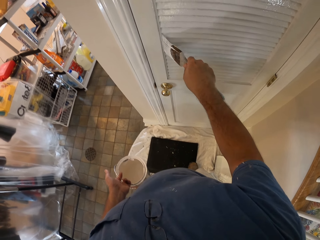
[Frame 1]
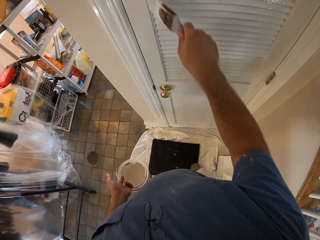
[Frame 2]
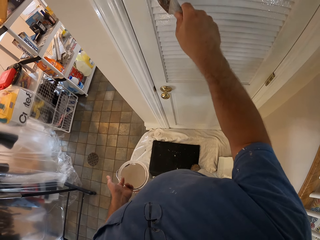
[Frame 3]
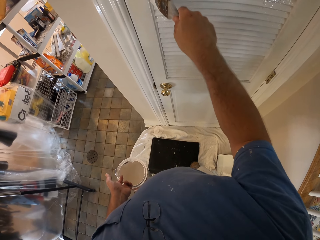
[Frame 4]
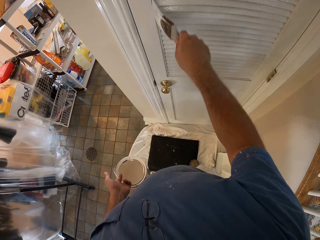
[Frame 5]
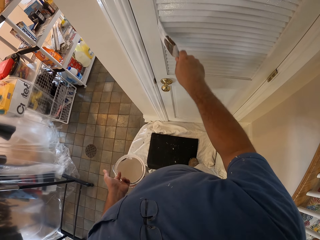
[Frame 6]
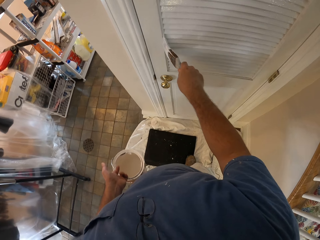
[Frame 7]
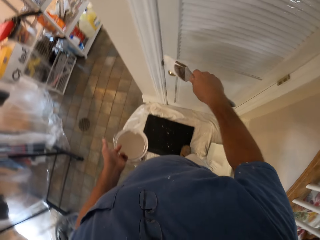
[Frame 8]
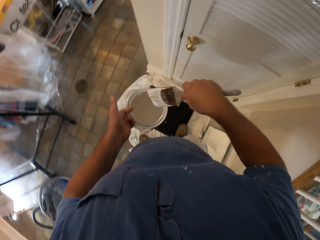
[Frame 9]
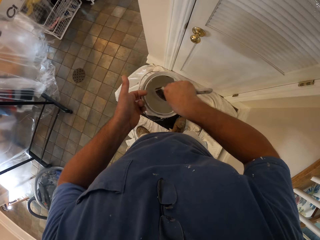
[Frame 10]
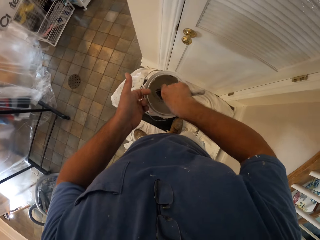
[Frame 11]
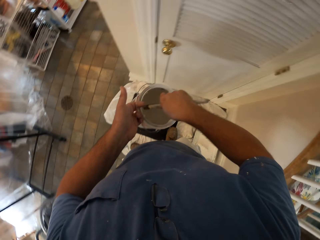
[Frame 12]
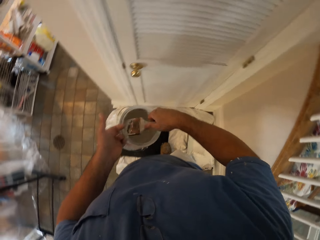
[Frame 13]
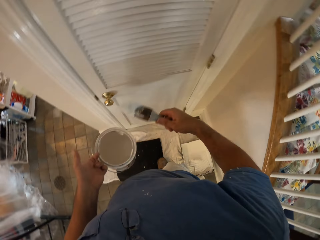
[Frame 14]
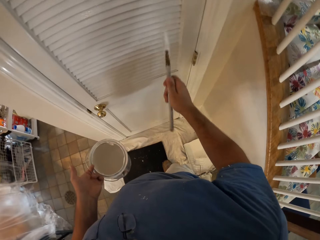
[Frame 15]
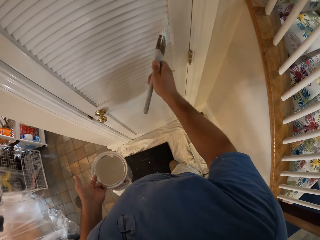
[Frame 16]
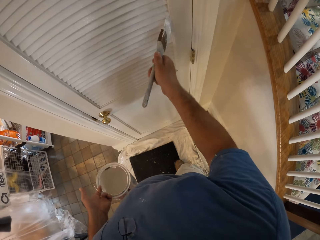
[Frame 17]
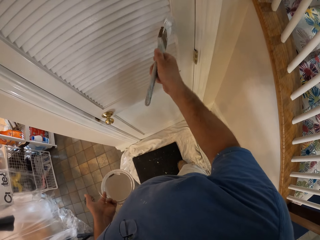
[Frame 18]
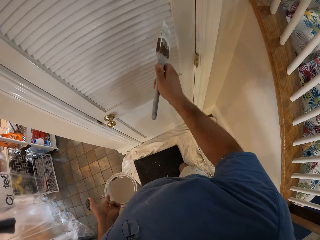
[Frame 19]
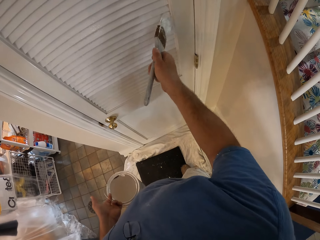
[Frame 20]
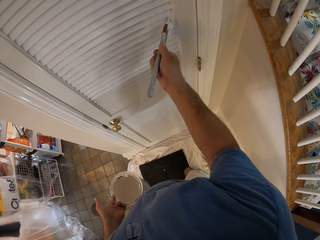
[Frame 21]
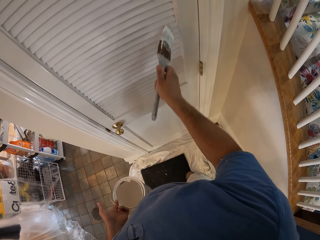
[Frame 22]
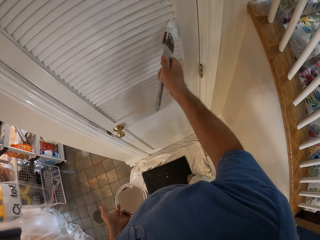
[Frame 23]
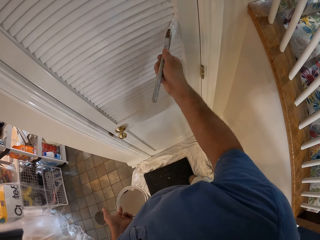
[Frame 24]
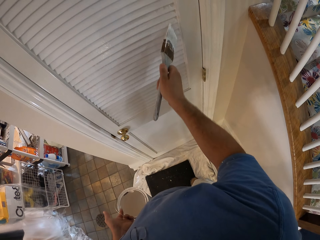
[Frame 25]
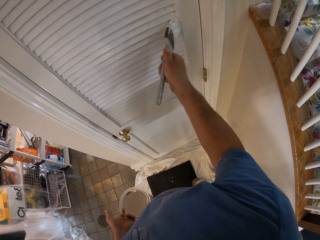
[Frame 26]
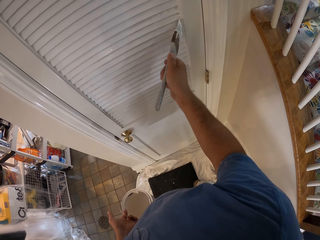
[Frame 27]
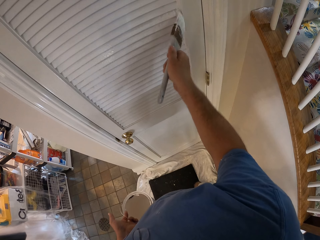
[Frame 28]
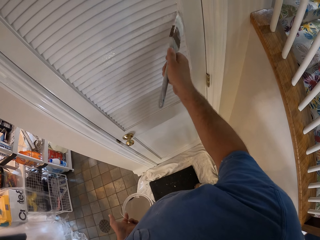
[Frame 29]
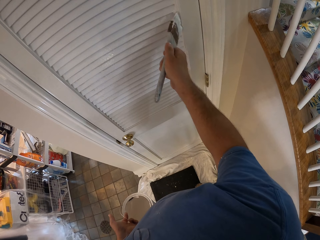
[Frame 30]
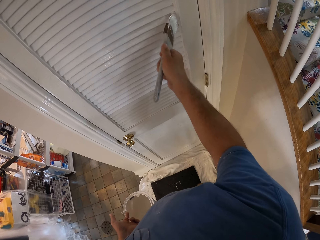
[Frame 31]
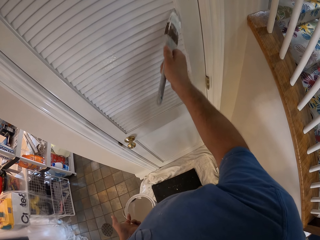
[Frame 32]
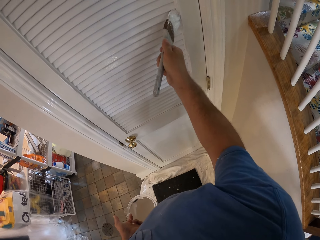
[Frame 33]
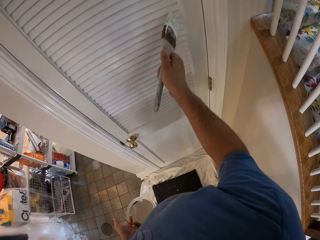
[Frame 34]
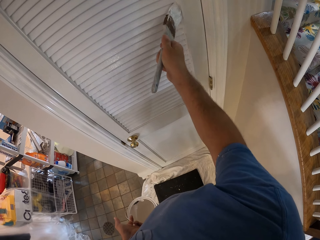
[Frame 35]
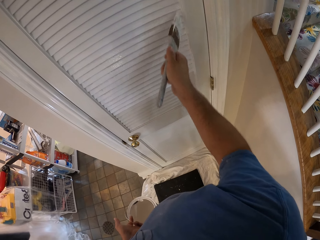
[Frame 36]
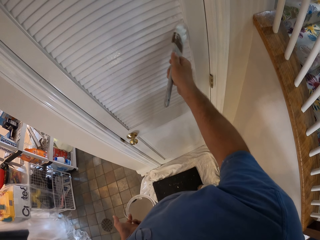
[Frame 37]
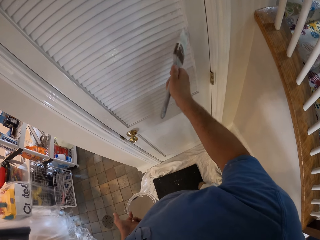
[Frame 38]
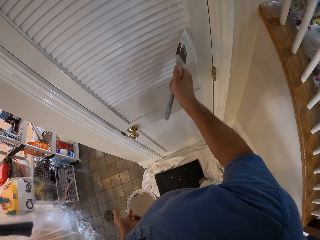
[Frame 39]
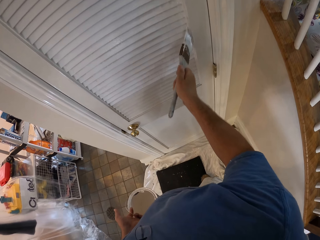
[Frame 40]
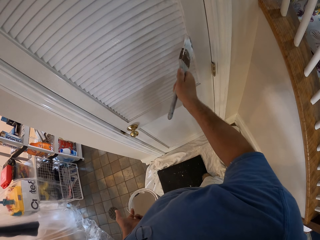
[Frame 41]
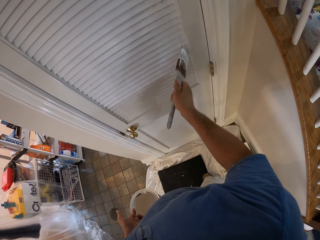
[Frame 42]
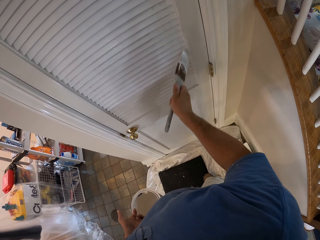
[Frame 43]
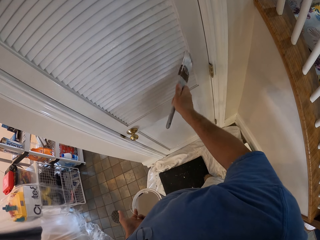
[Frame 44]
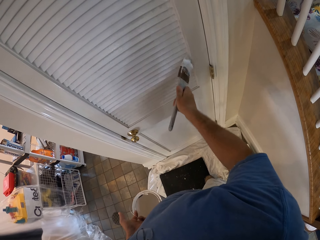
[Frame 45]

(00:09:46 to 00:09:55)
The camera wearer dips the brush in the right hand into the paint can. They remove the brush from the paint can. They continue painting the door with the paint brush.

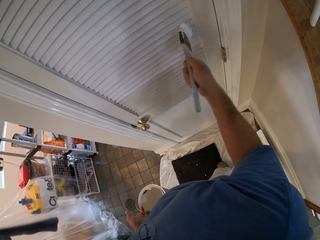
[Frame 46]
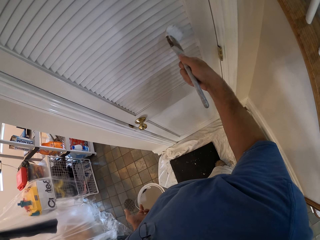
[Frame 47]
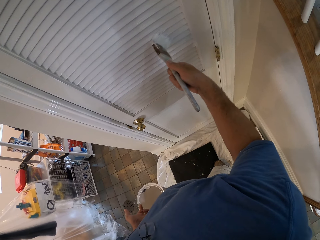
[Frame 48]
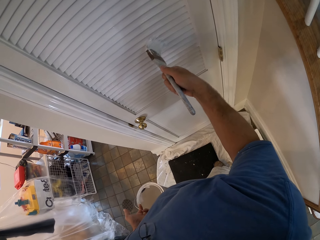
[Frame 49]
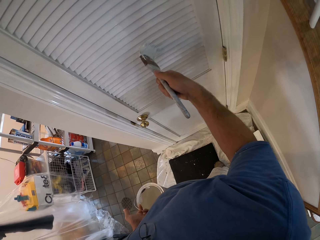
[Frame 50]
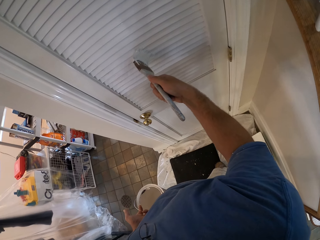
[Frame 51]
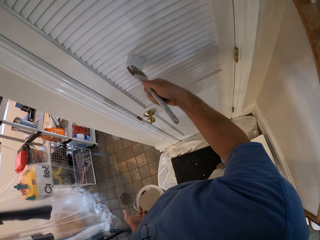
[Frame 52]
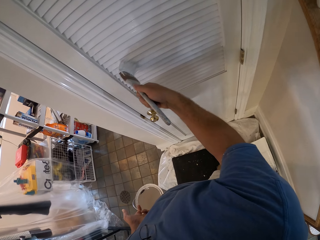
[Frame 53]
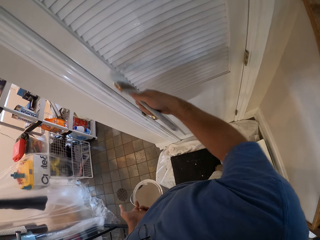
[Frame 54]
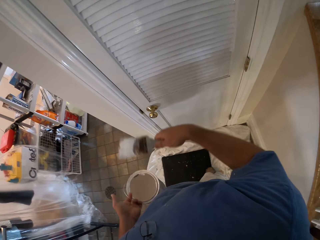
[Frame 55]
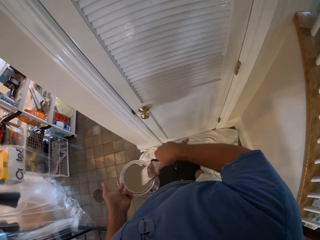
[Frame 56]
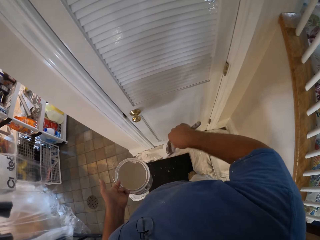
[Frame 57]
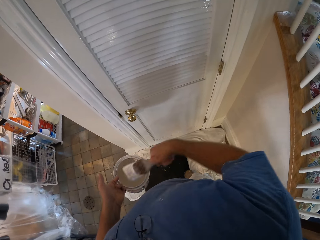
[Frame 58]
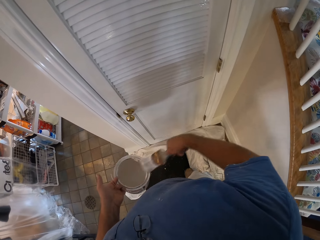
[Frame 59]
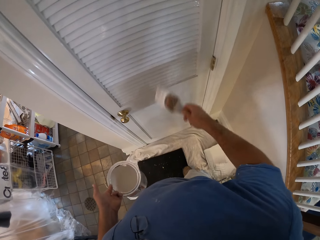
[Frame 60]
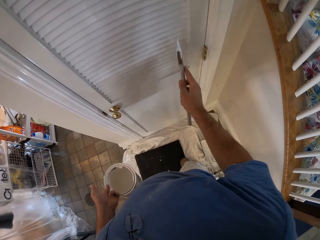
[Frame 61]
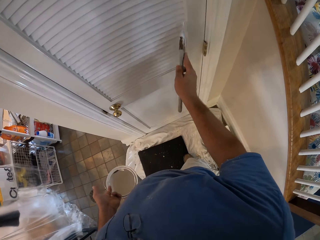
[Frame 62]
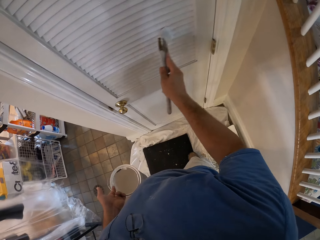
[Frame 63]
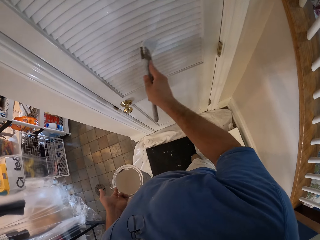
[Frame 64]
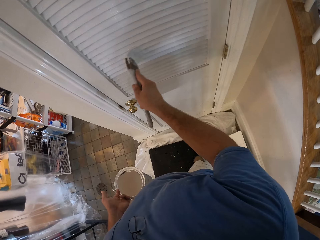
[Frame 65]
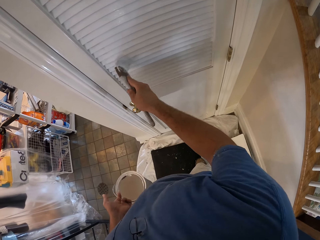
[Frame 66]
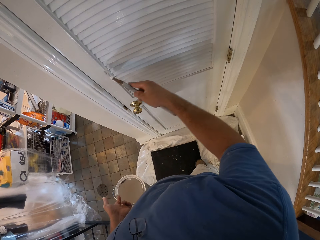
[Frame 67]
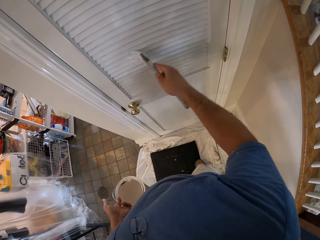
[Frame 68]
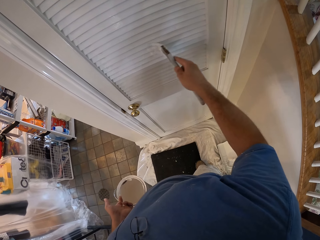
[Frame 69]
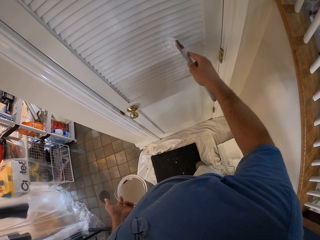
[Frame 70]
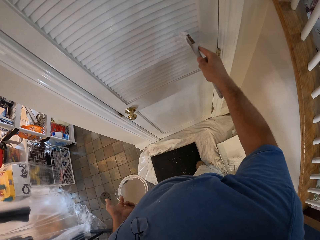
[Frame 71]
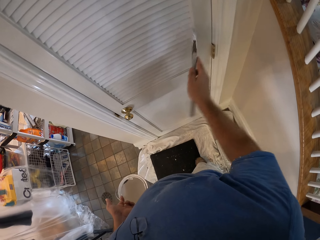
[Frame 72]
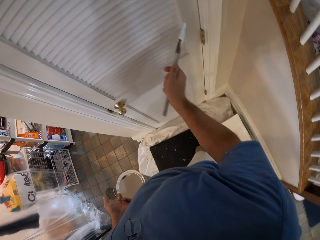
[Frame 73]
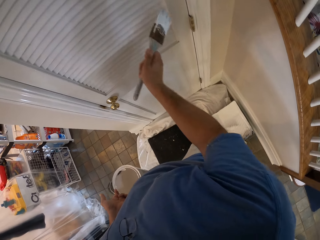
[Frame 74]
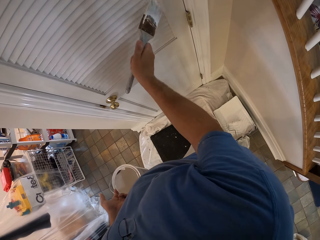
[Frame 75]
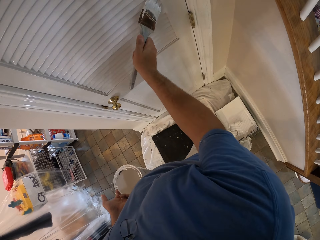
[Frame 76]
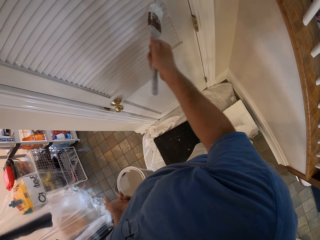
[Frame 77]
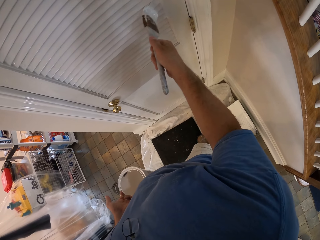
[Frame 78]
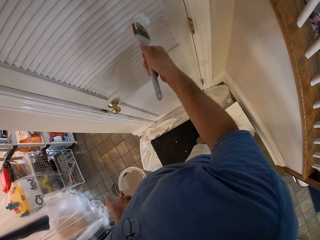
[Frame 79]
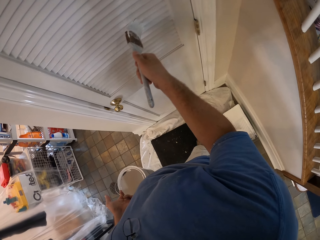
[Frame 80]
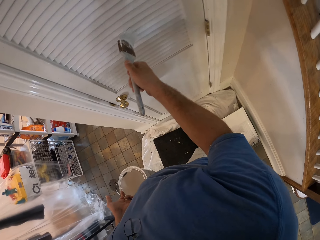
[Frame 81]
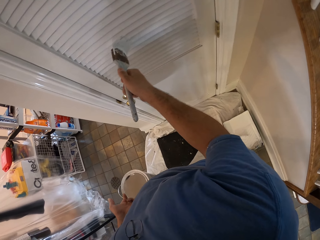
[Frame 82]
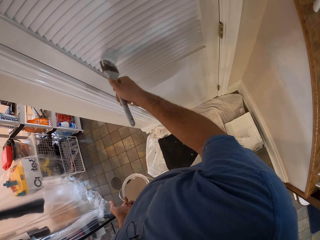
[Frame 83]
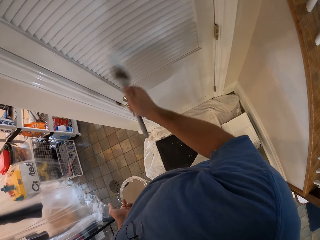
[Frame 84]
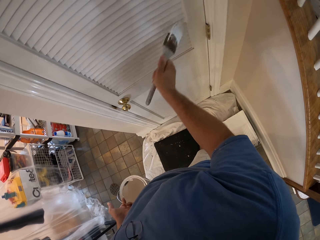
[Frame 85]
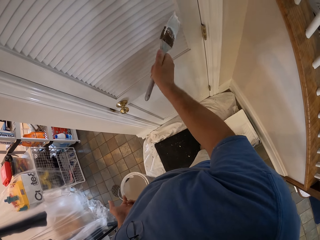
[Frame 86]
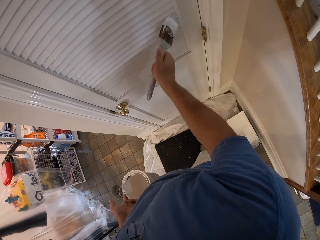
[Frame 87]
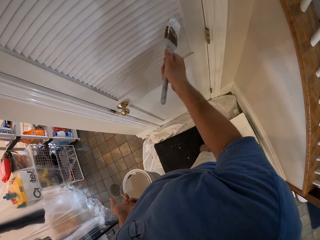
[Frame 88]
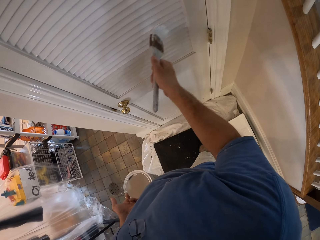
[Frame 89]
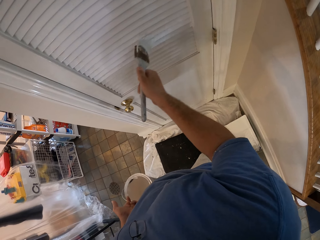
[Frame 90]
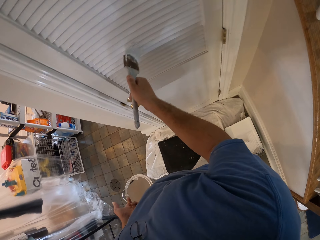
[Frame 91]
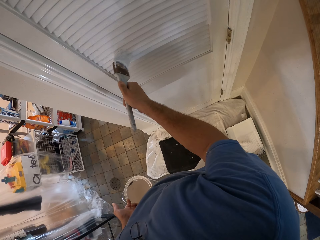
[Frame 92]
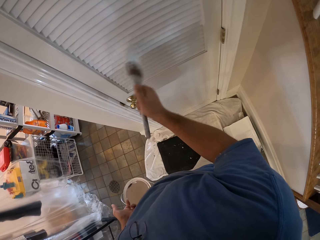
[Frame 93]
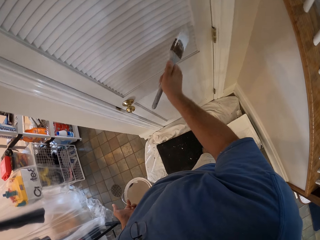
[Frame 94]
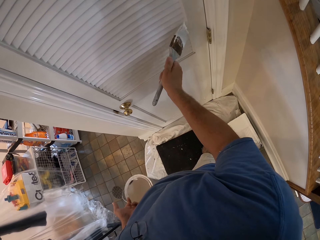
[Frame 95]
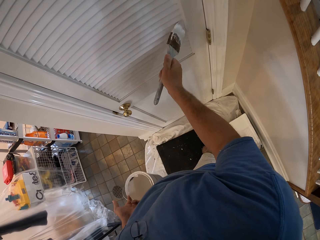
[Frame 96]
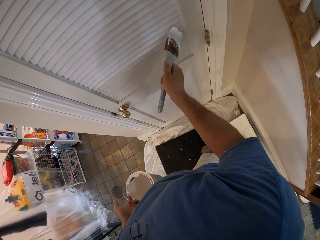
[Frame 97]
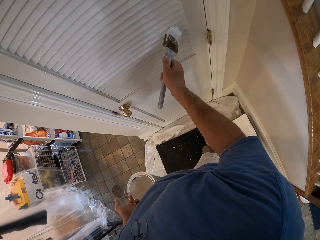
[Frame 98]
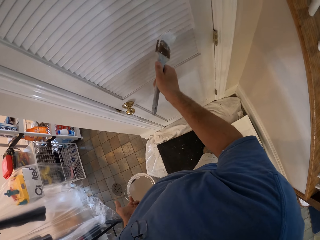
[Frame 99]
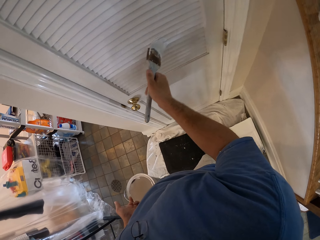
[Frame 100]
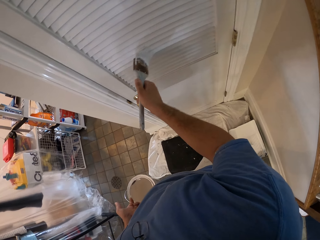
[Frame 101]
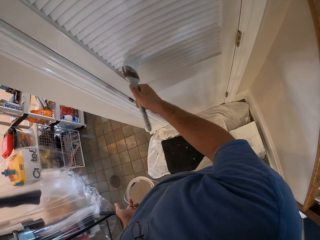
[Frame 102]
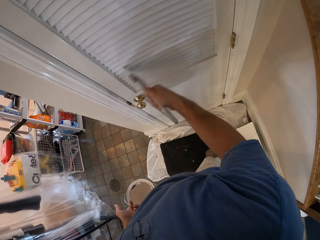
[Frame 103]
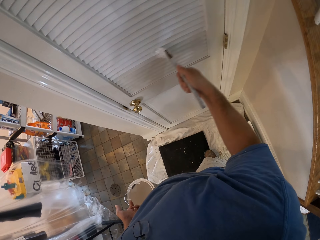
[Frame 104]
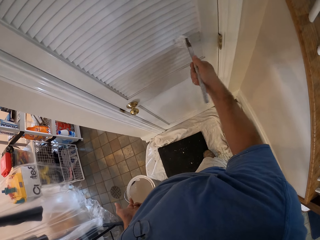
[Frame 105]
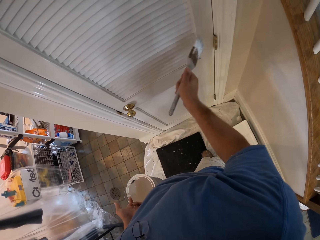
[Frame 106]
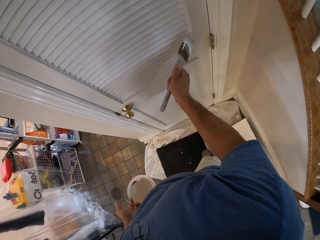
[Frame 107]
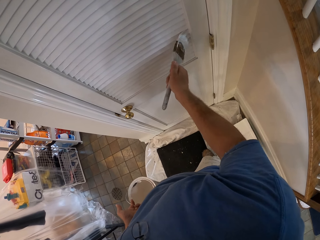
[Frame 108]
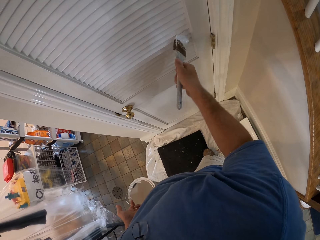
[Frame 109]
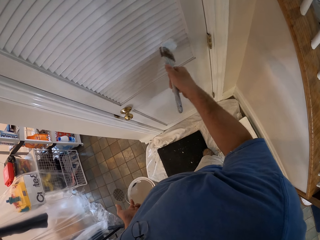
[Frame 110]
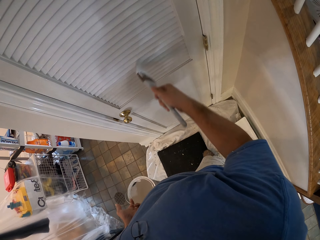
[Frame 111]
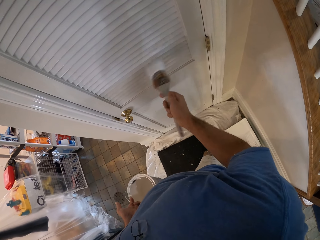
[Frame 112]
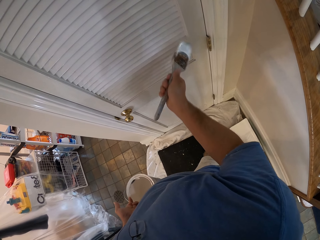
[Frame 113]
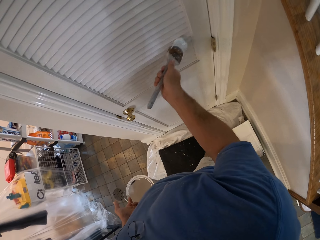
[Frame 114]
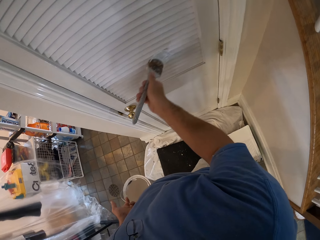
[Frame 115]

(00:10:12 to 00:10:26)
The camera wearer wipes the brush on the edge of the paint can. They continue painting the door horizontally with the brush.
